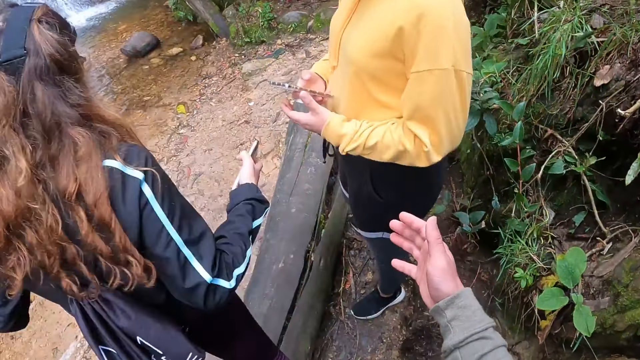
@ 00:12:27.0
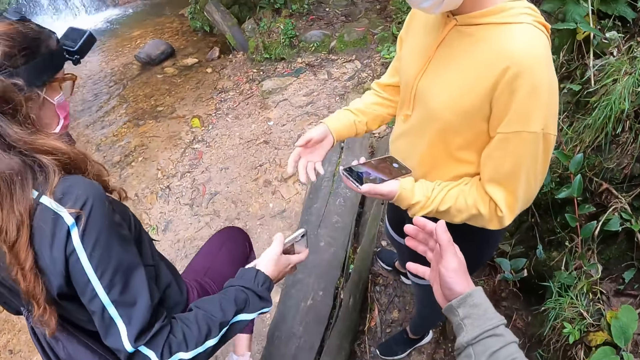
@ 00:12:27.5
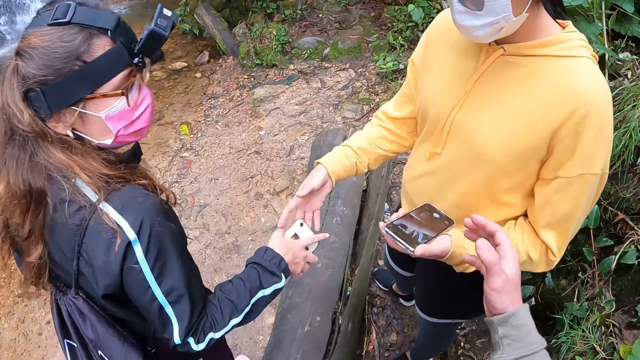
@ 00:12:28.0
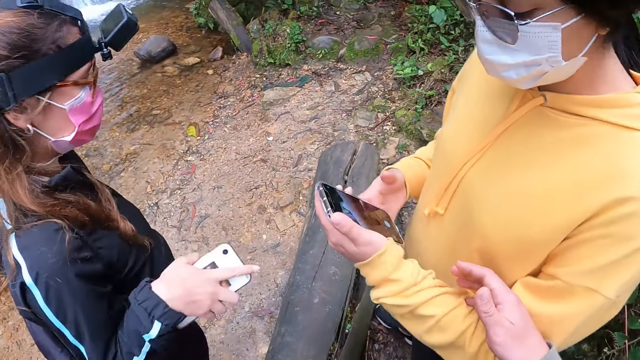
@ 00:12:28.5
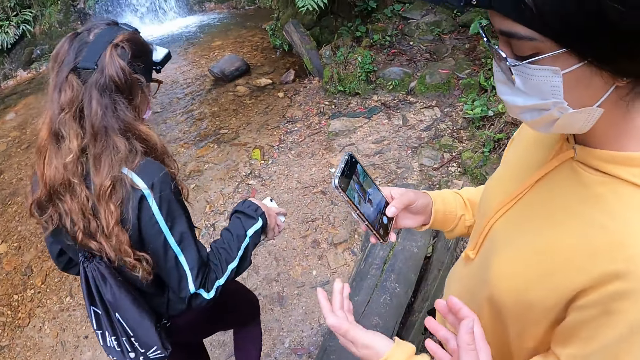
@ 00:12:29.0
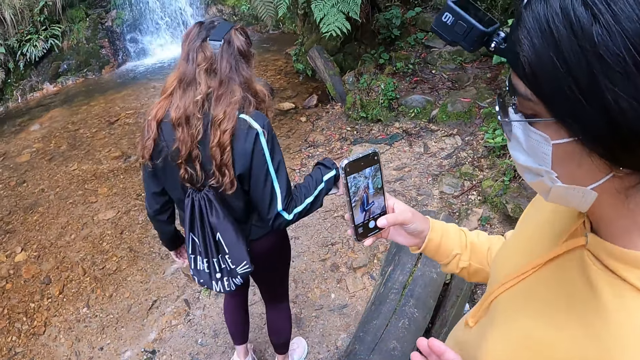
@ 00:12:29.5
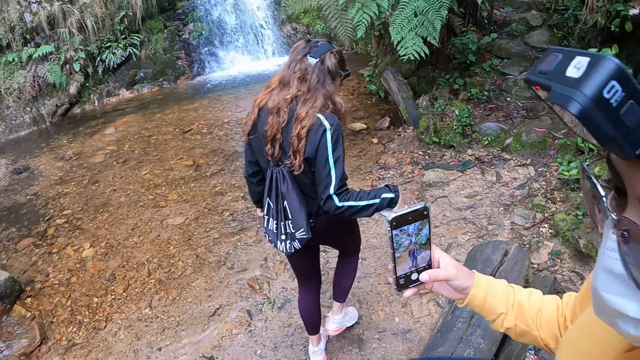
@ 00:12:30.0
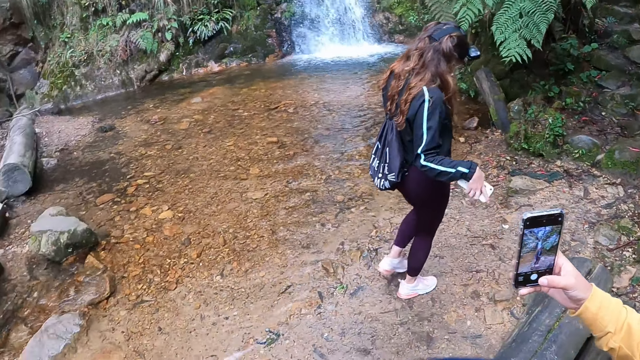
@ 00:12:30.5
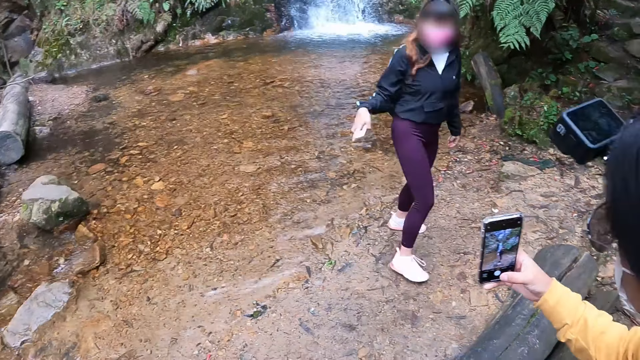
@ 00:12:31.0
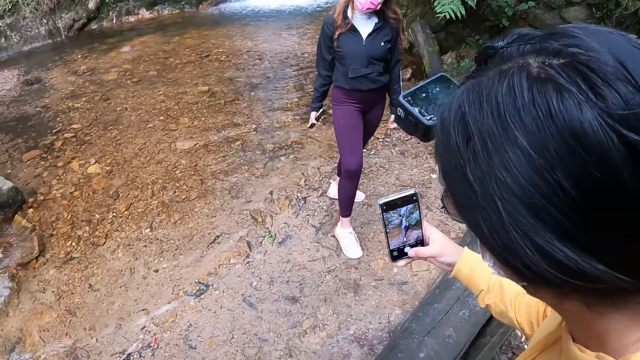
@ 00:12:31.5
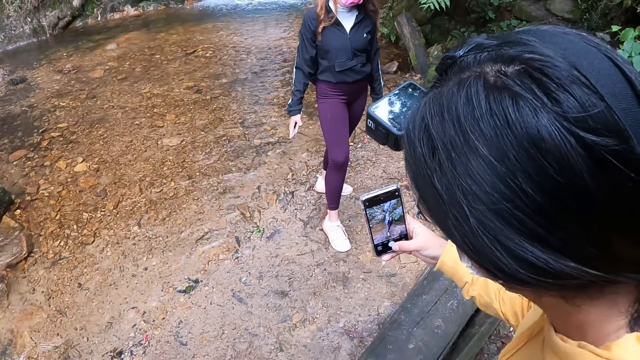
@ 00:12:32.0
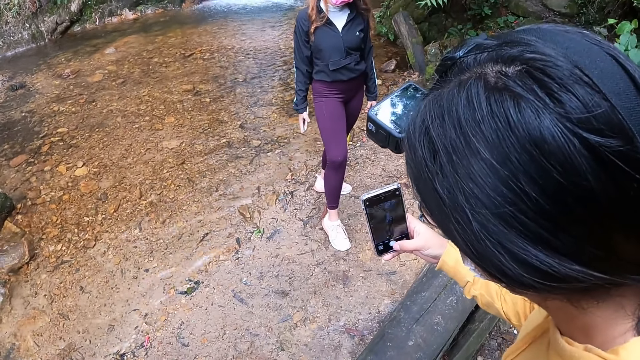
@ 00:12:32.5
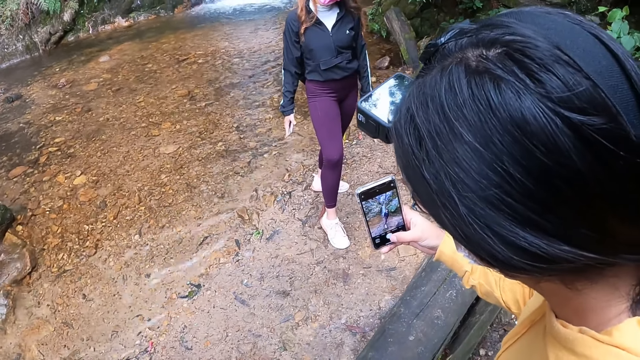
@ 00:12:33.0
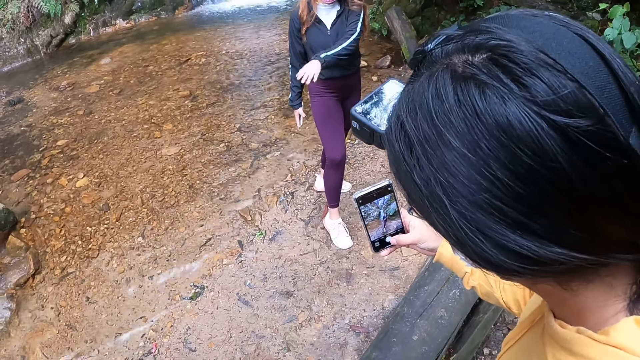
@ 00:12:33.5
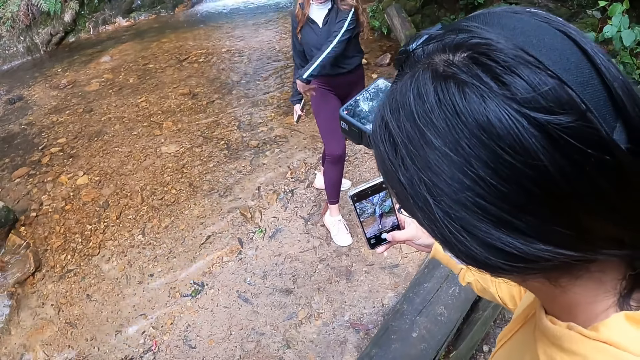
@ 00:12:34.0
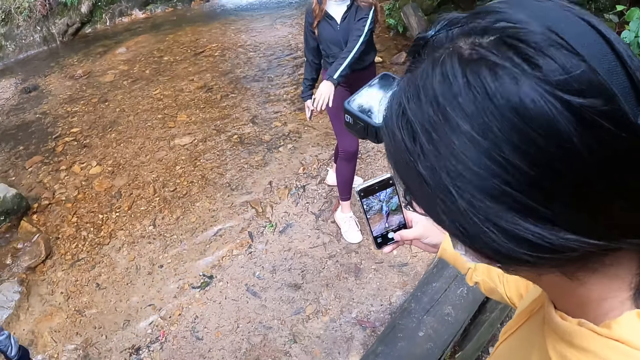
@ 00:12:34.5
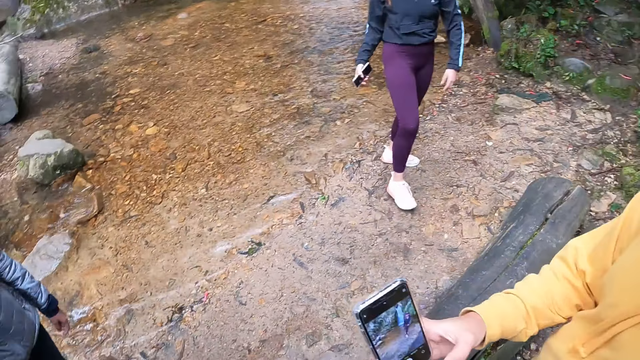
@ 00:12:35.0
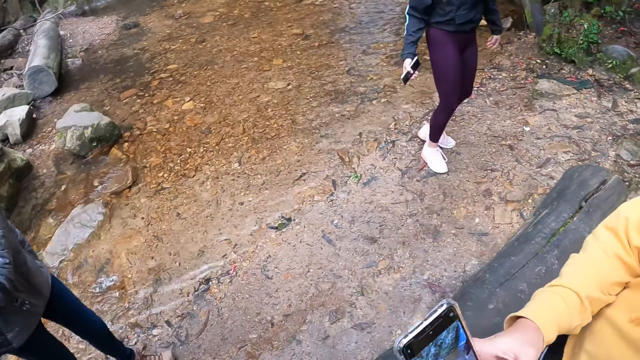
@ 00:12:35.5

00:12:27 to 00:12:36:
The camera wearer interacts with a woman and a second woman. The first woman passes the phone in her right hand to her left hand. The first woman moves a hand to the second woman. The first woman passes the phone in her left hand into her right hand. The first woman operates the phone with her right hand. The second woman poses for a picture. The second woman interacts with a third woman. The second woman interacts with the first woman. The second woman interacts with a fourth woman.

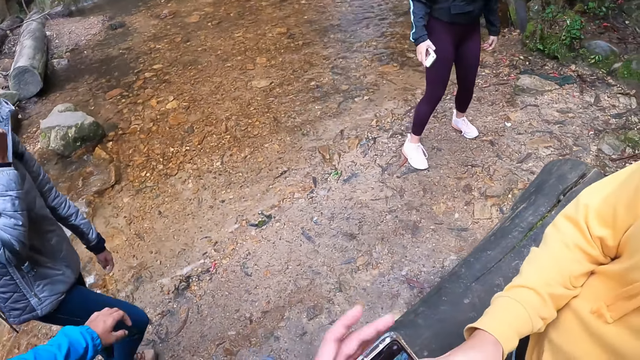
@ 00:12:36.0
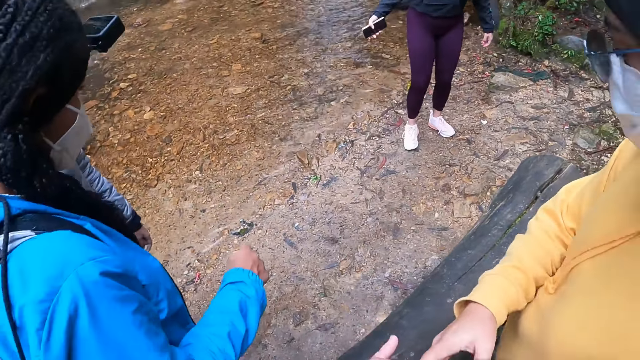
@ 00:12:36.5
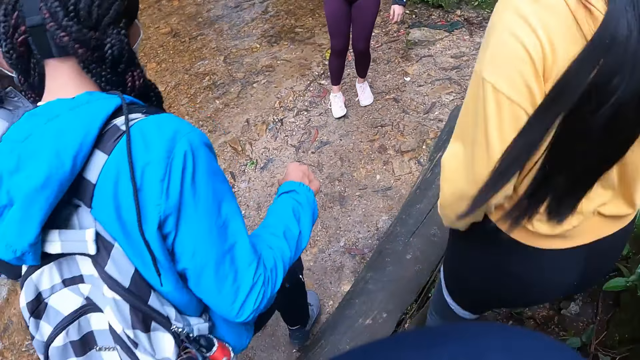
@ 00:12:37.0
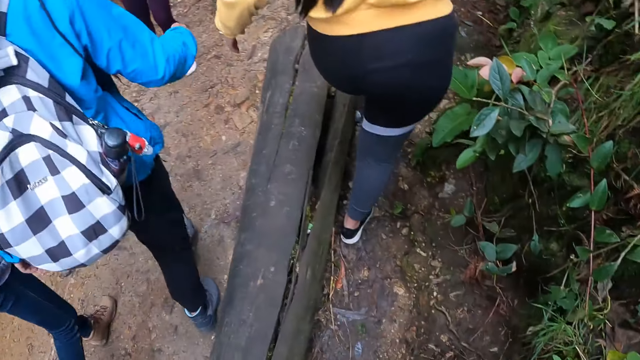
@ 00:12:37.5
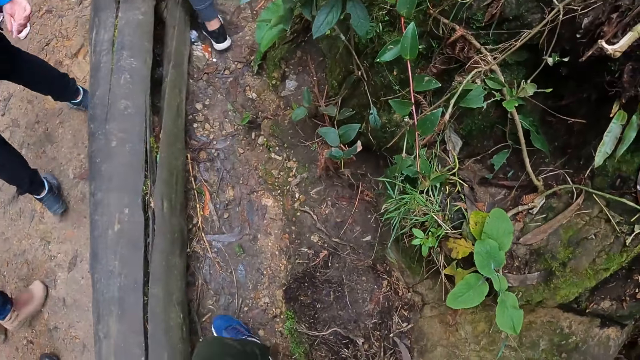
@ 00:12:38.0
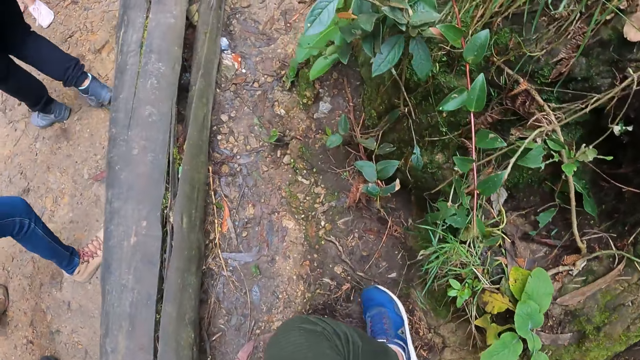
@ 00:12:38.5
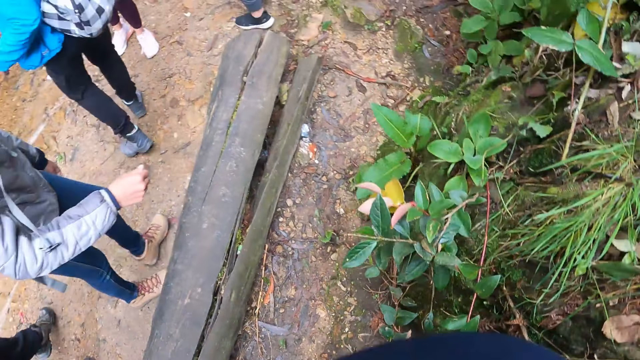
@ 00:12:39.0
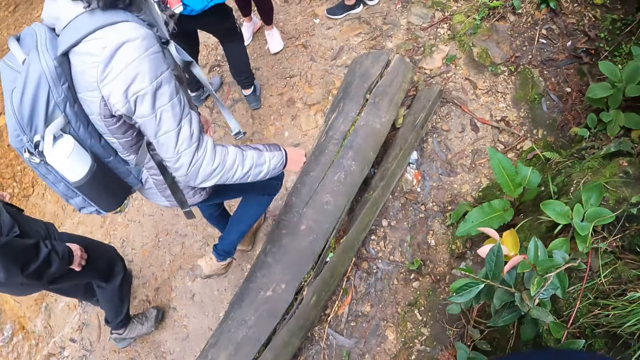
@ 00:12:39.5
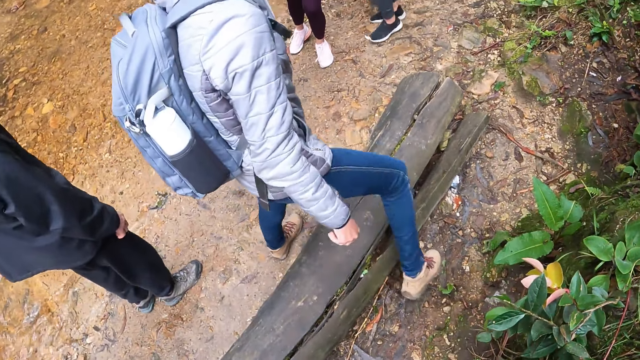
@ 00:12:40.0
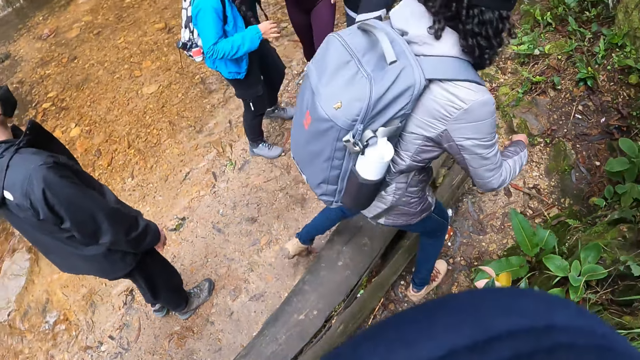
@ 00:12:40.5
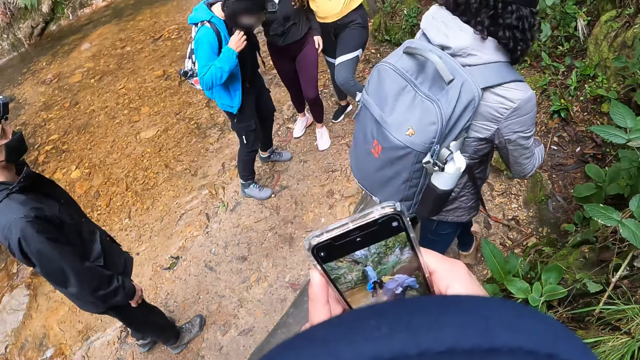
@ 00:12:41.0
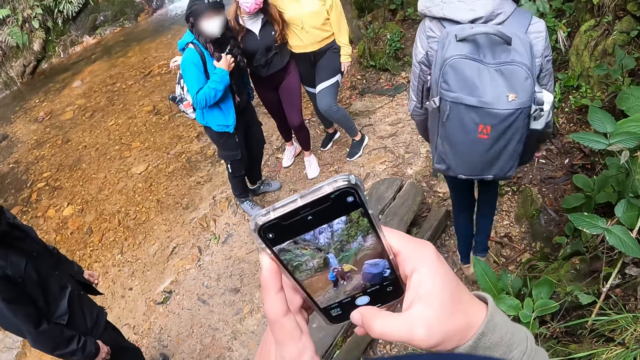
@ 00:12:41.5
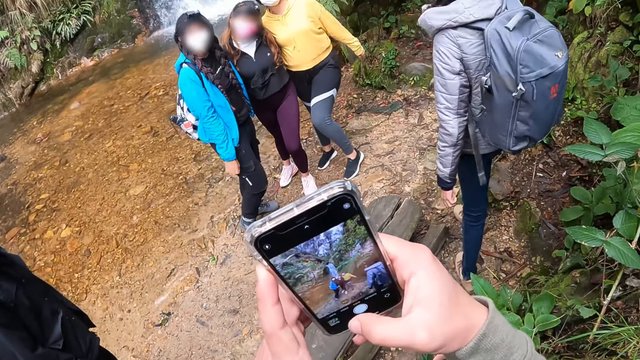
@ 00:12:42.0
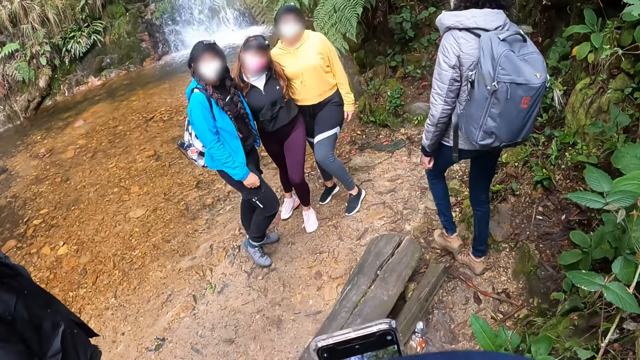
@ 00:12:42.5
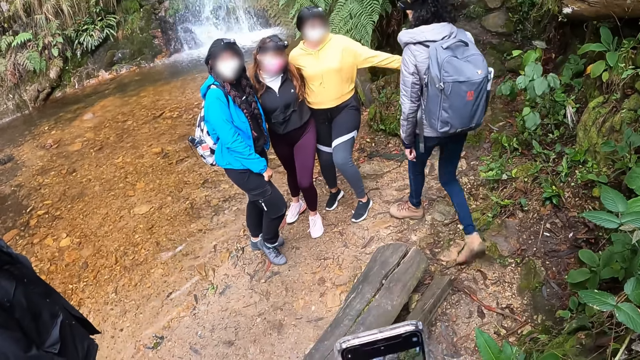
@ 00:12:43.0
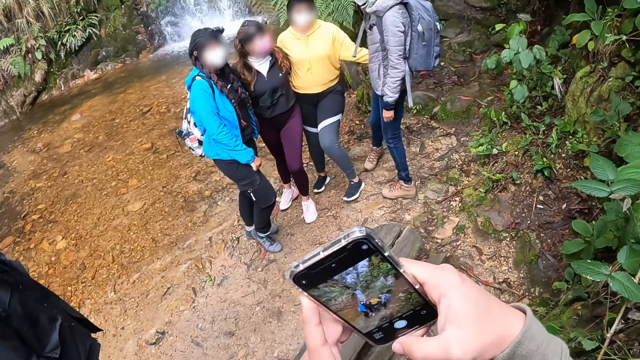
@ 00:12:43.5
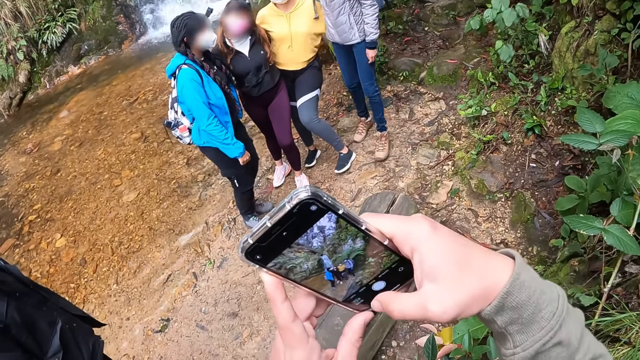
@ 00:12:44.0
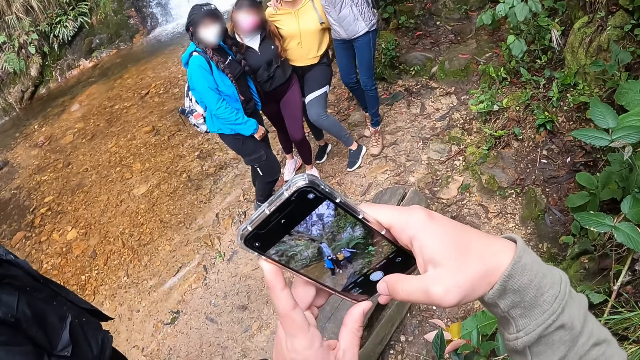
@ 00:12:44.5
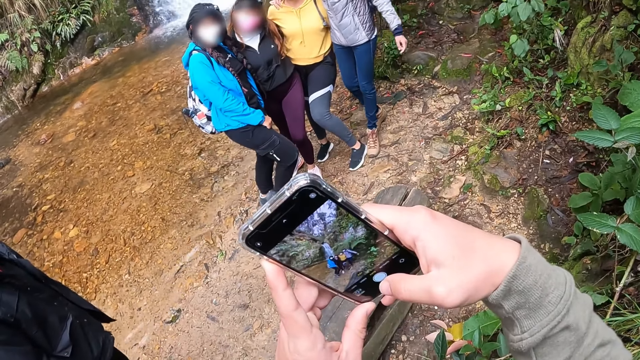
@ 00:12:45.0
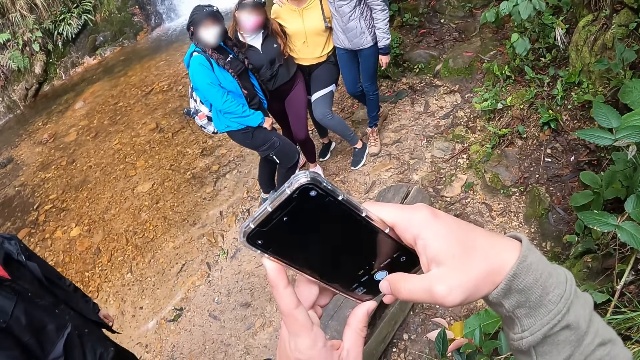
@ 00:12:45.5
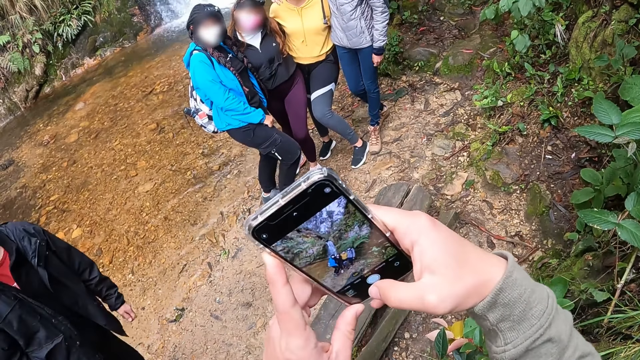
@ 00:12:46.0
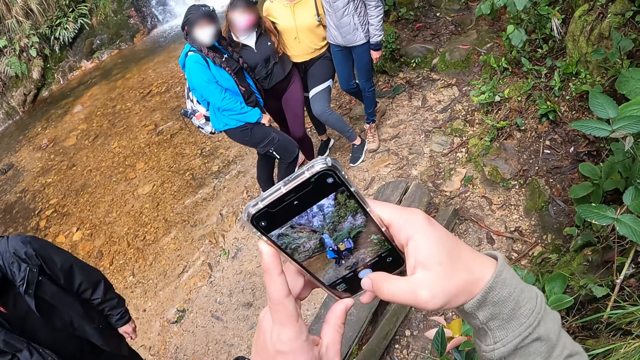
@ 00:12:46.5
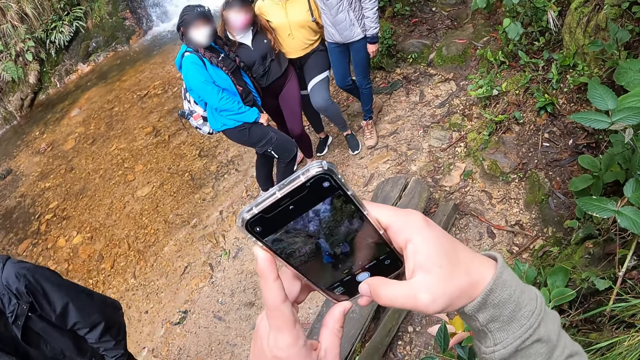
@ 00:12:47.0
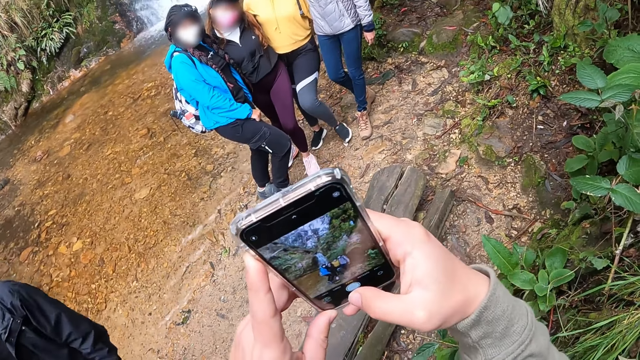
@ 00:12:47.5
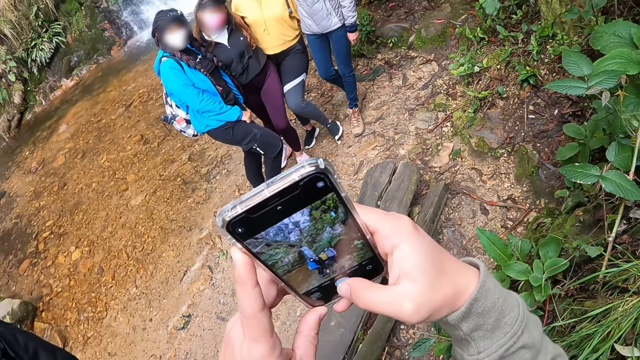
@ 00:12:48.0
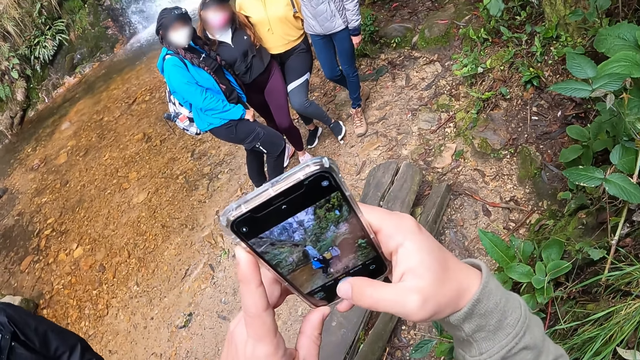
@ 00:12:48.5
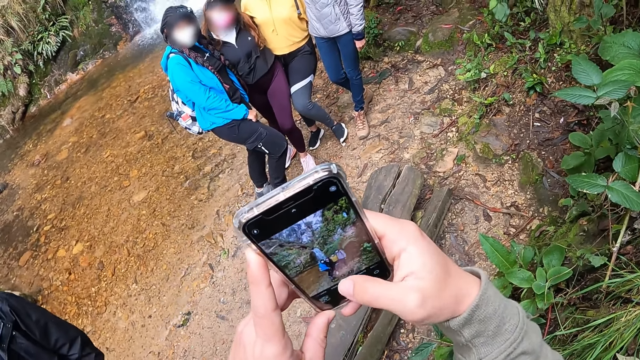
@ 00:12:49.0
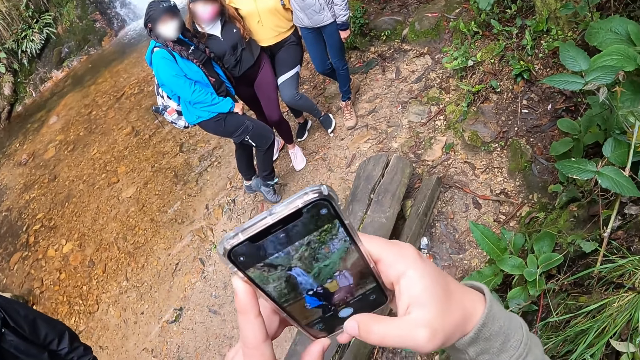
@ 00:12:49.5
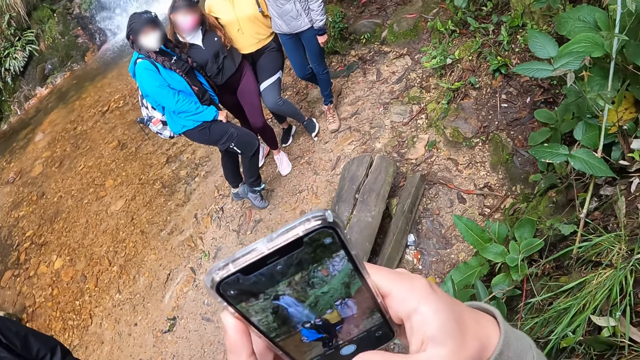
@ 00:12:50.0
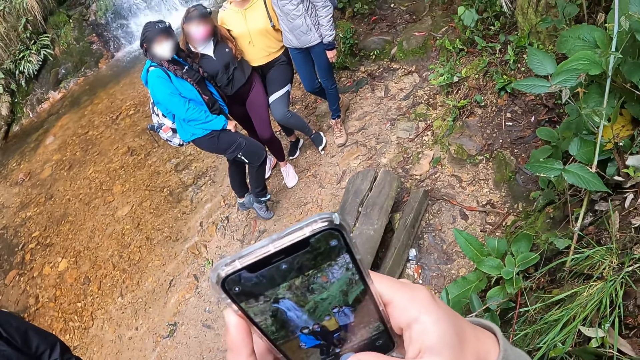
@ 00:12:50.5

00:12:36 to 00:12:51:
The camera wearer collects the phone from a woman's right hand with his left hand. He looks down. A second woman walks over the log of wood on the ground. A third woman walks past the camera wearer. The camera wearer operates the phone with both hands. He captures pictures. A fourth woman touches a fifth woman with her right hand. The first woman touches the second woman with her left hand. Another woman holds the colleagues' arms.
